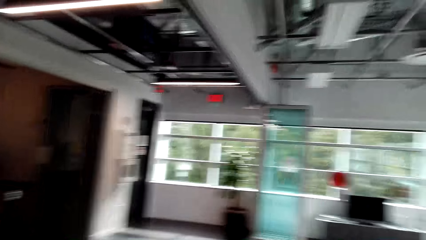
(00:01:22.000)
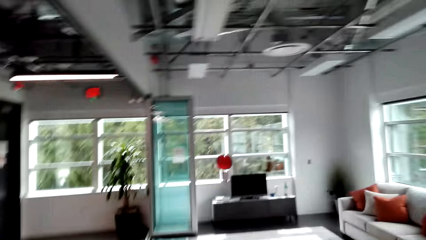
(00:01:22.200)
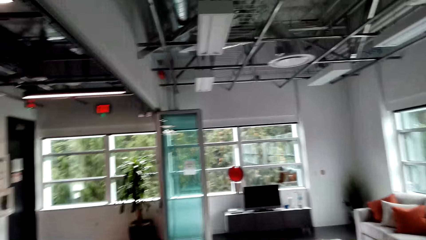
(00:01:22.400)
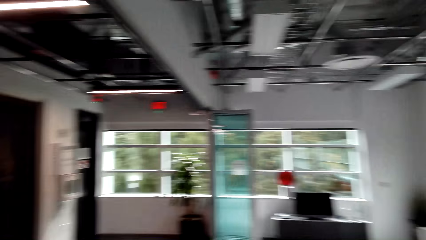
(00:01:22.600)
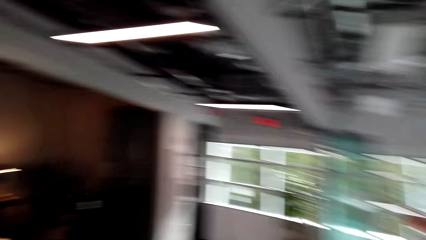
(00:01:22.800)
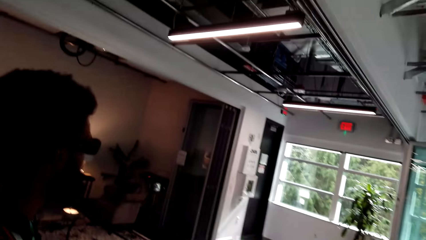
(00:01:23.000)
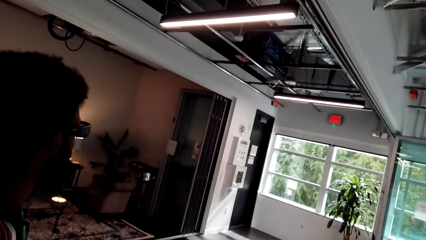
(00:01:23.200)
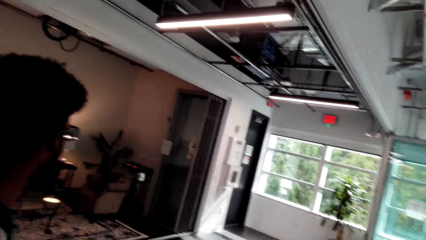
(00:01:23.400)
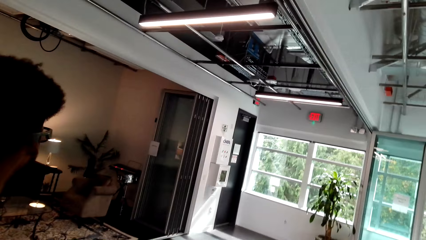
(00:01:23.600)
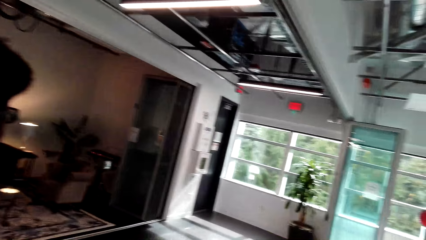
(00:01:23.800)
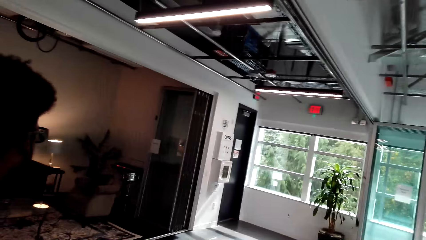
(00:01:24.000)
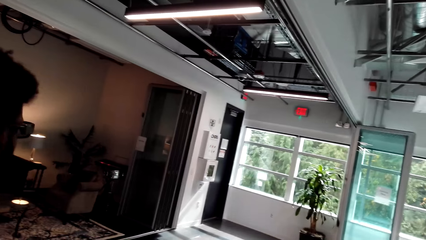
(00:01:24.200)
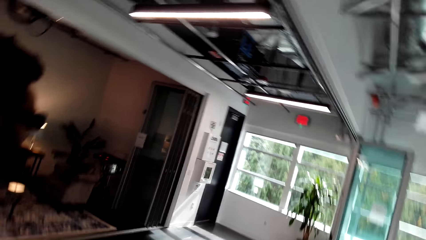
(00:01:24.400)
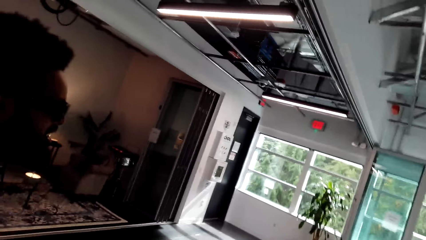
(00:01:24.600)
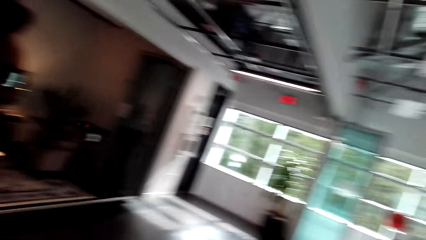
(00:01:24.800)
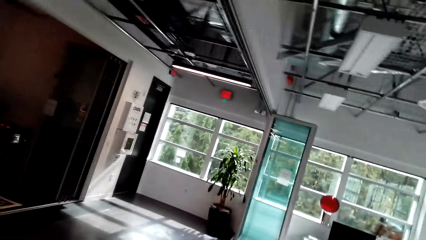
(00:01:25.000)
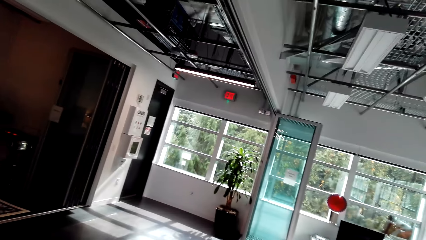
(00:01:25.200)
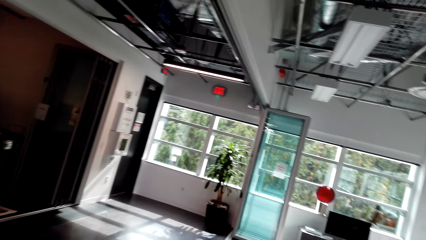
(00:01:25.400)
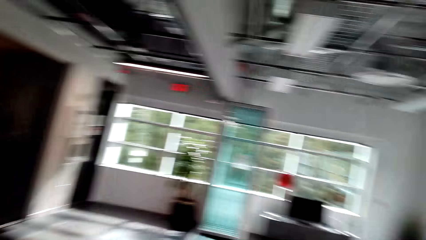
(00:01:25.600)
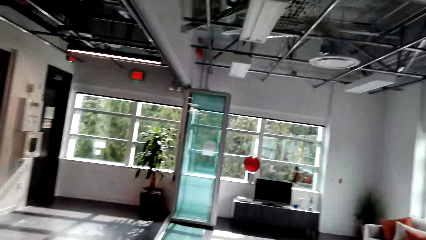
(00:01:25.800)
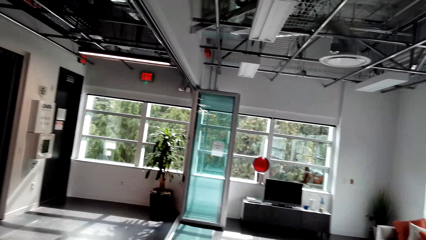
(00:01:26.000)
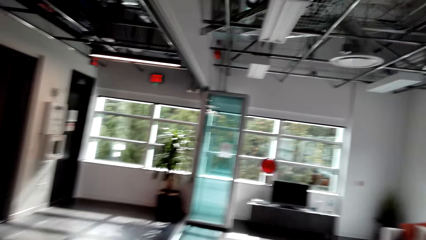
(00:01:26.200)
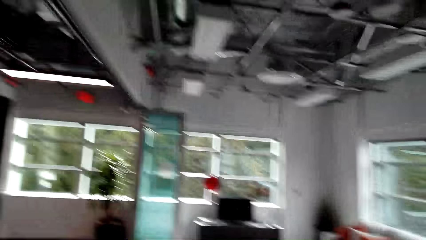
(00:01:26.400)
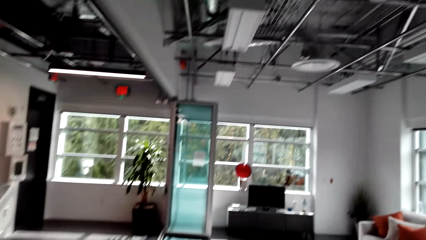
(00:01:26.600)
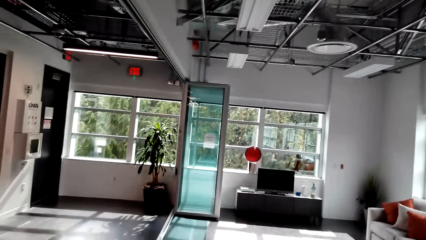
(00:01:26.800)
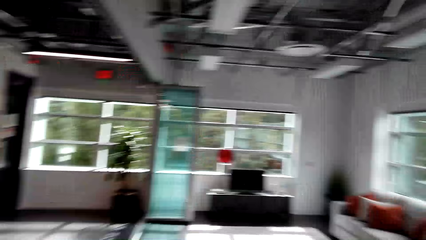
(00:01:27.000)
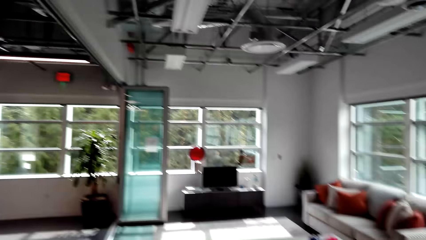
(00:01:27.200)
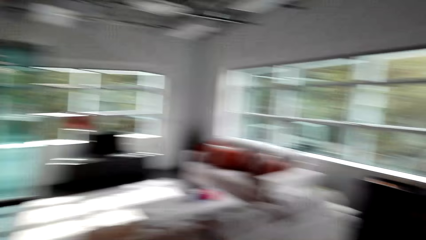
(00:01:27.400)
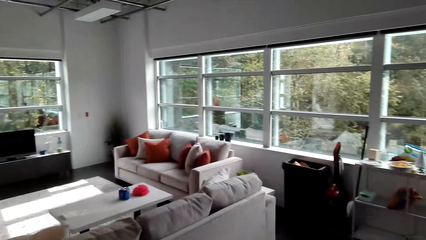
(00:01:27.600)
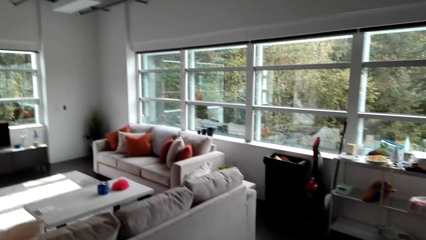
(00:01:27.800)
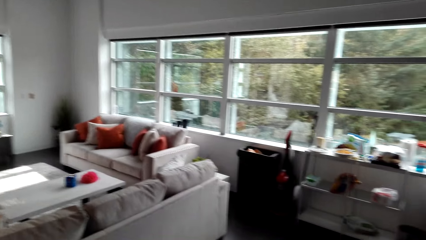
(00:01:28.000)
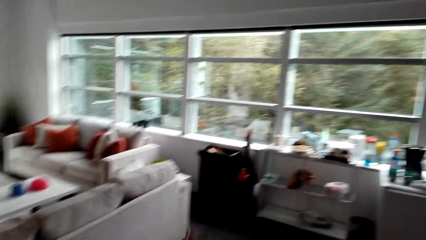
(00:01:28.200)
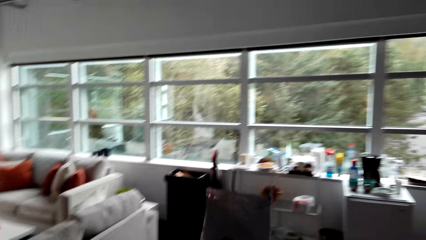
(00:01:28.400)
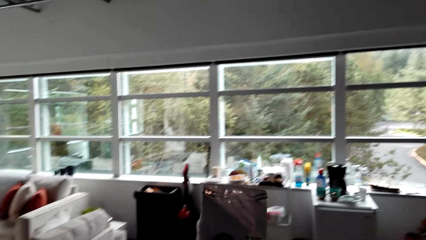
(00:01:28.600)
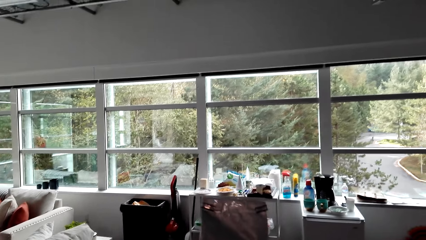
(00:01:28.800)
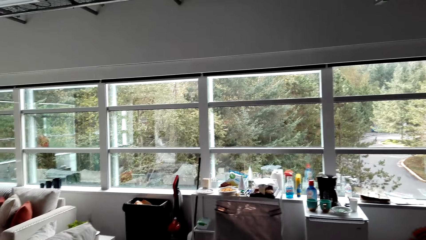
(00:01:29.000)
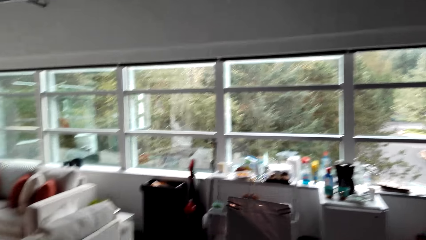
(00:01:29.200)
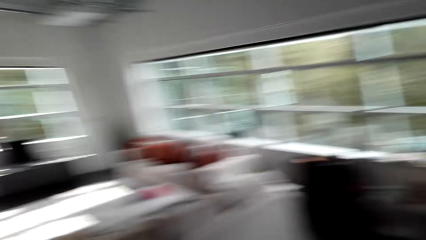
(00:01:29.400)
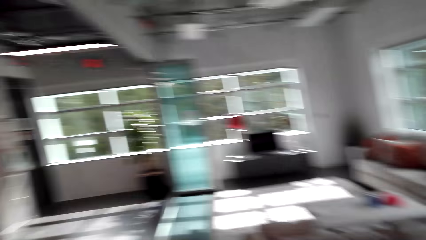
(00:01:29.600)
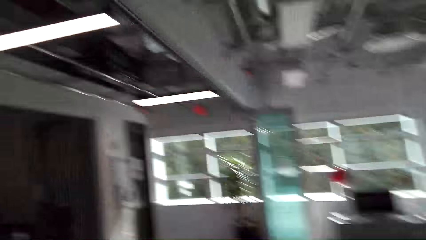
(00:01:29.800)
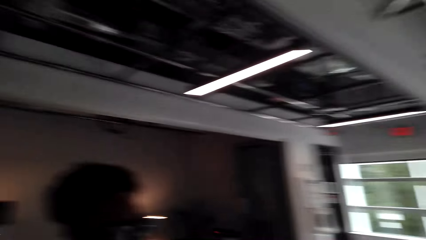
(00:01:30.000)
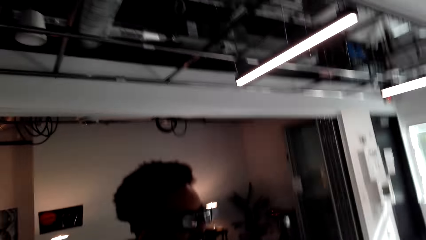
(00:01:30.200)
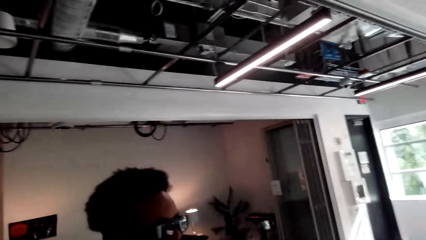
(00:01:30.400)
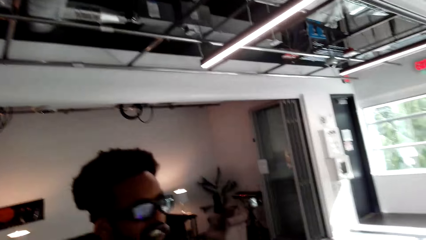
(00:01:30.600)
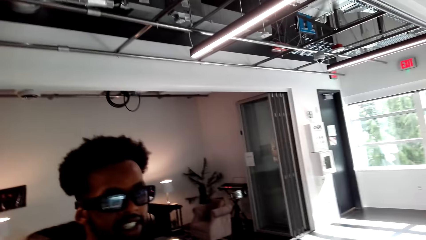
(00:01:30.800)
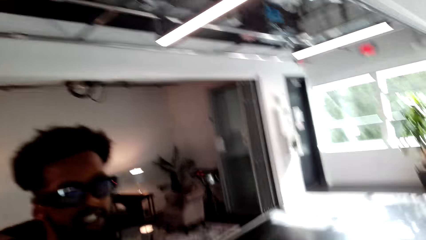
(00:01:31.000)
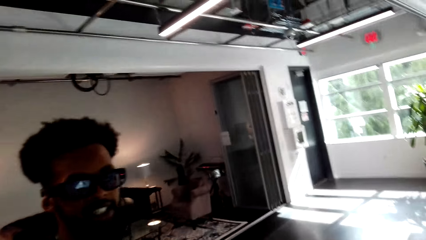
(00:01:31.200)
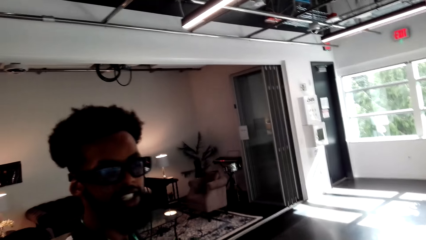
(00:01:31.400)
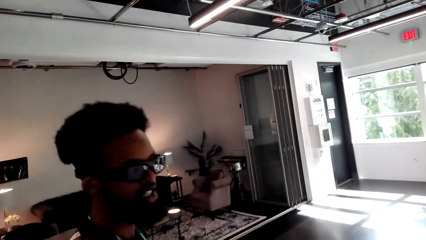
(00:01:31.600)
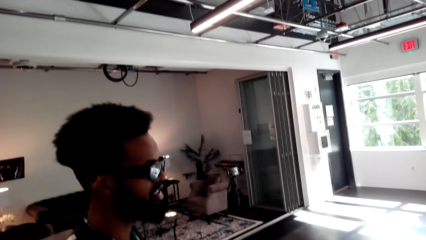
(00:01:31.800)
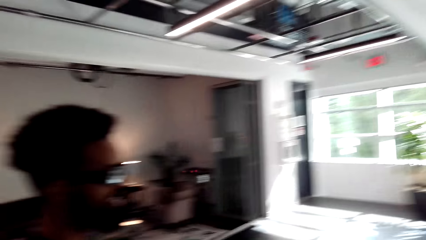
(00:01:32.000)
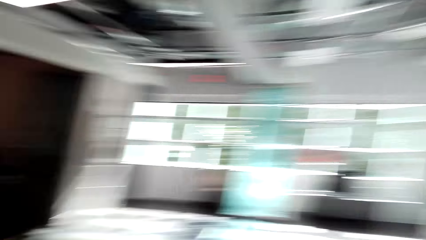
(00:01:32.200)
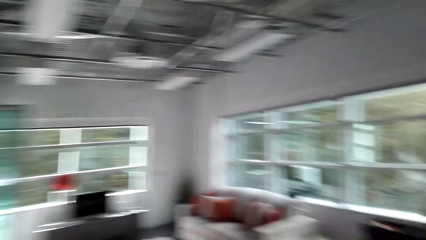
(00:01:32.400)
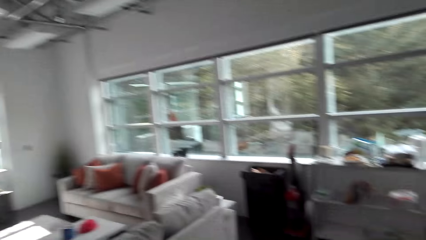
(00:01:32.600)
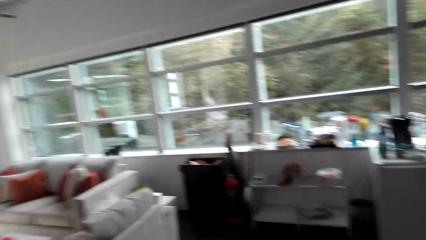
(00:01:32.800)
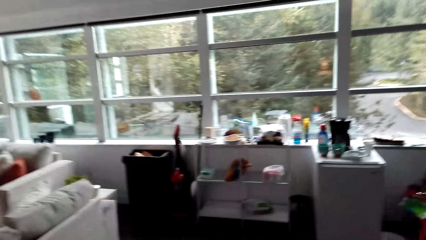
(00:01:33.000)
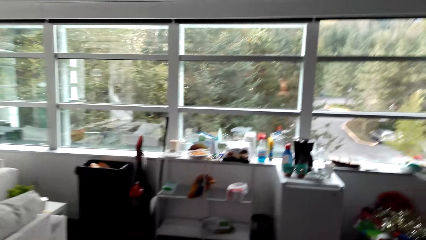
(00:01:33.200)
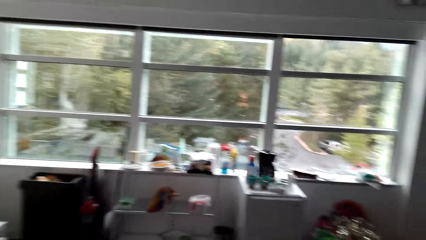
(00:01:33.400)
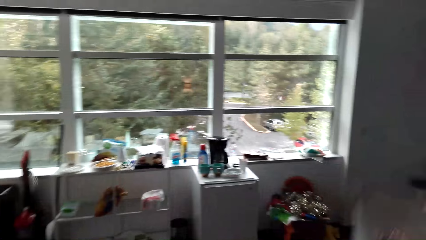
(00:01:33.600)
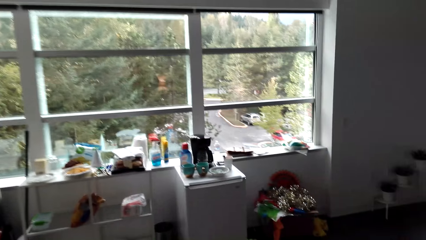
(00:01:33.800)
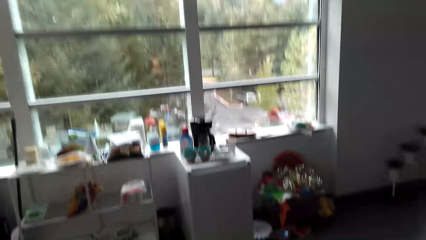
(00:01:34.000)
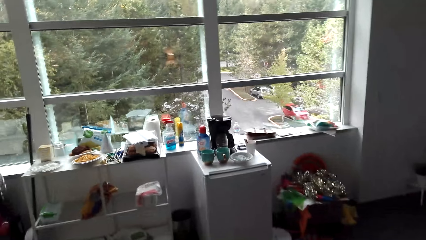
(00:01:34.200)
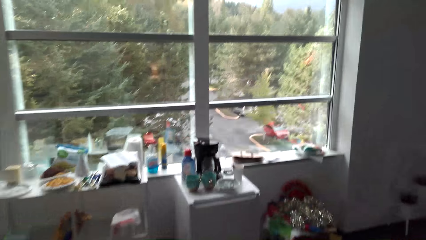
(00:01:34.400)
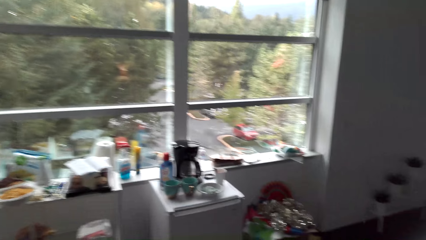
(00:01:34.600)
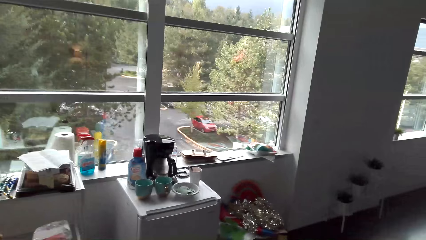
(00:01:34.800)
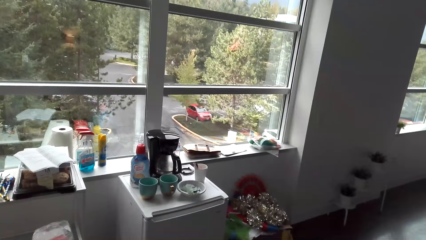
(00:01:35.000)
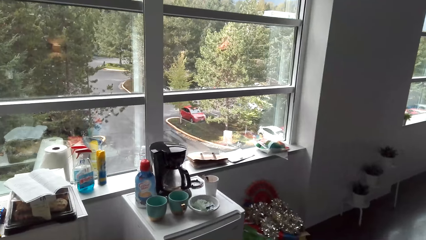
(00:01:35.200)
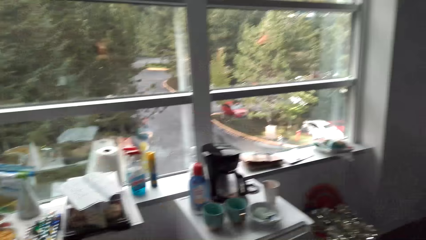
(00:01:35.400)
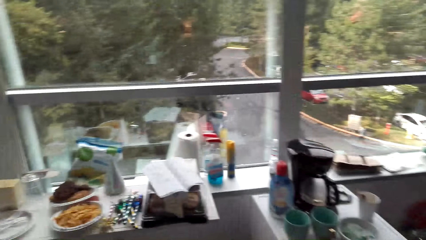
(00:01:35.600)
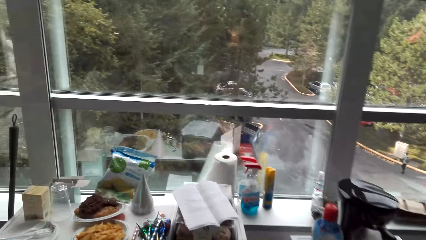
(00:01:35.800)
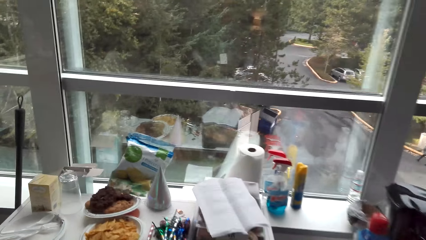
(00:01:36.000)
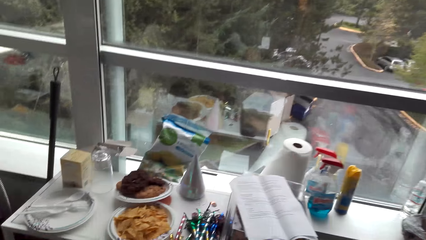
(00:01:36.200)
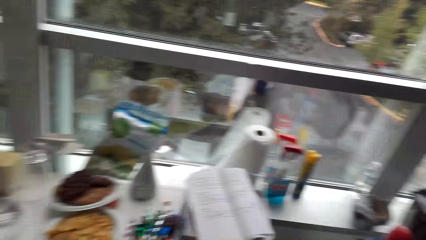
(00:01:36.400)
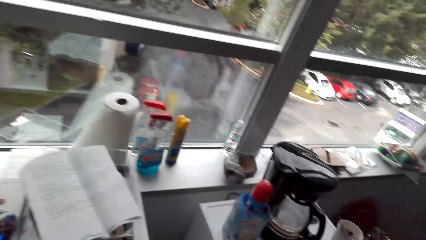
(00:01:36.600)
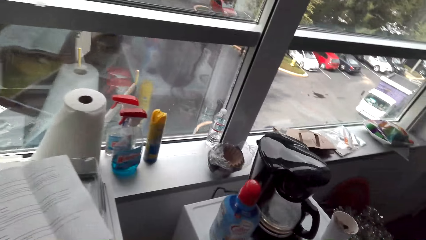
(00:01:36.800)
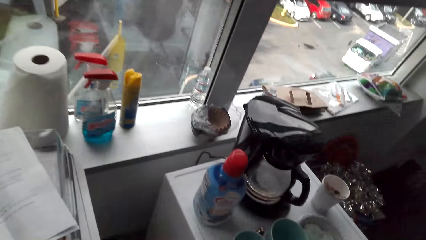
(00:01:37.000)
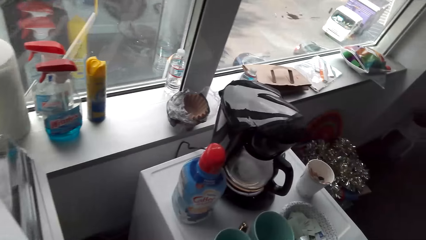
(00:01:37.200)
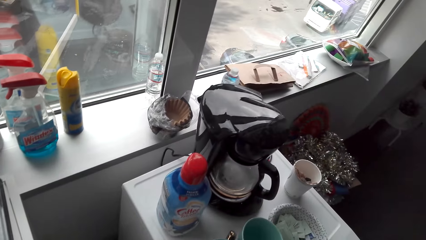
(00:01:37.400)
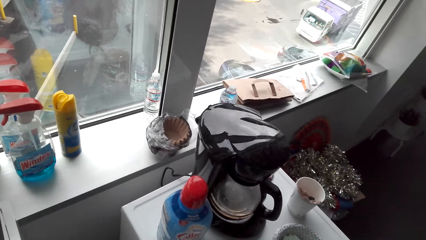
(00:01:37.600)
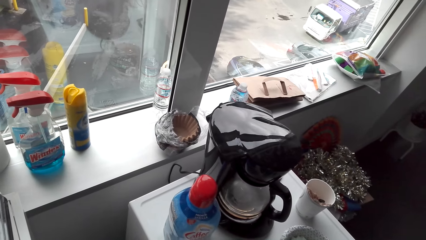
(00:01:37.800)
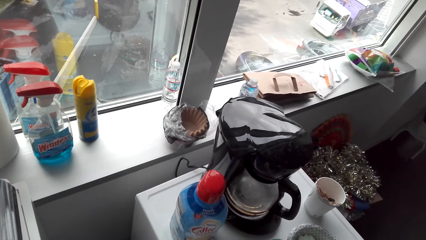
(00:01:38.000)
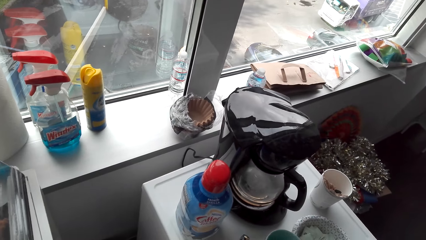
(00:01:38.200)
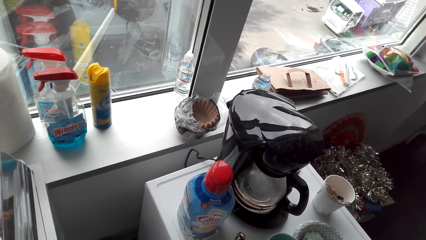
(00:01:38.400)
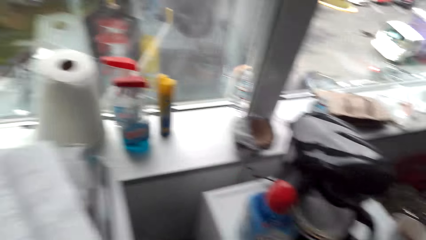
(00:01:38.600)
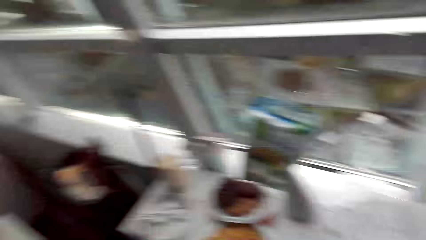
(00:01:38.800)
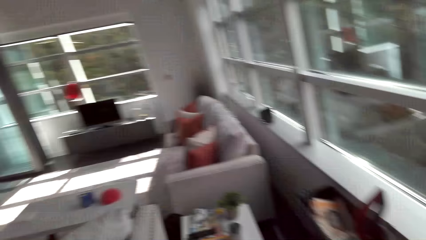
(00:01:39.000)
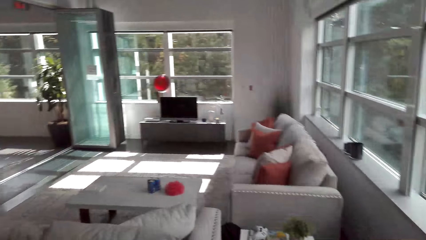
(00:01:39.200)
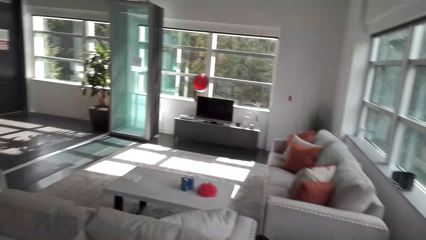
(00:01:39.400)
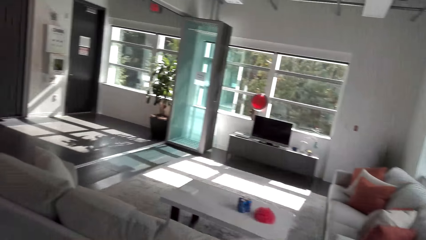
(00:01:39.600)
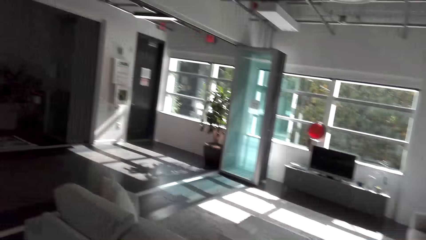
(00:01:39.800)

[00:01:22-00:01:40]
A man nods his head. The camera wearer turns their head. They speak. The man speaks. The camera wearer walks forward. They turn their head.
